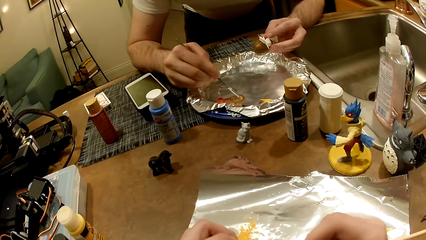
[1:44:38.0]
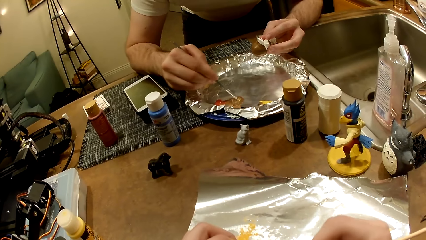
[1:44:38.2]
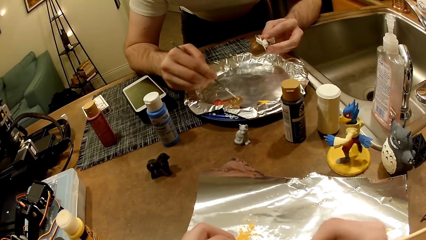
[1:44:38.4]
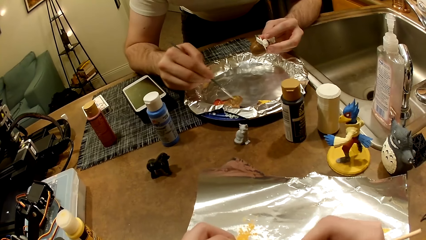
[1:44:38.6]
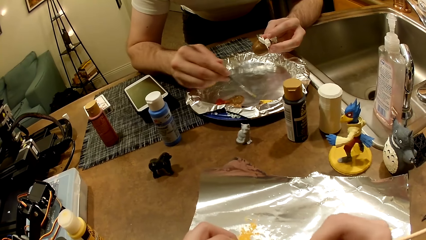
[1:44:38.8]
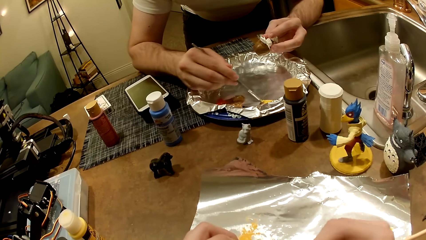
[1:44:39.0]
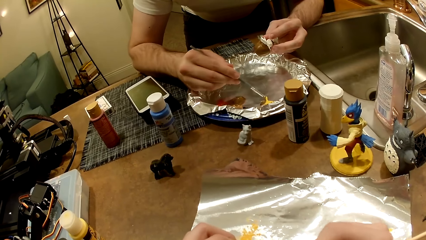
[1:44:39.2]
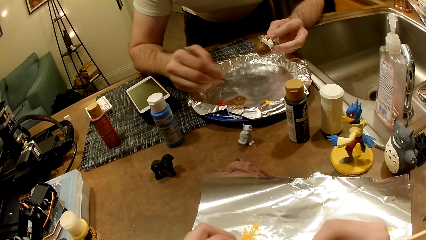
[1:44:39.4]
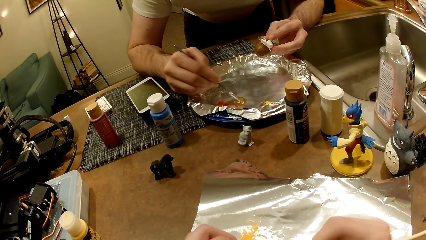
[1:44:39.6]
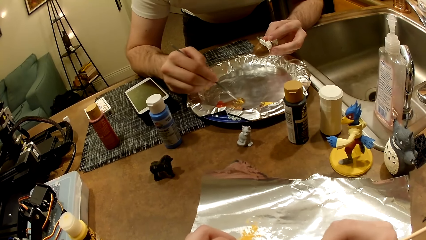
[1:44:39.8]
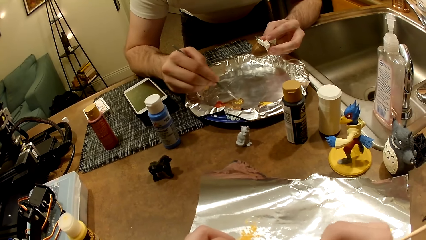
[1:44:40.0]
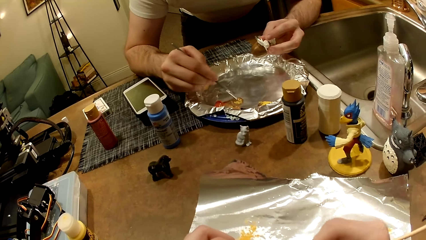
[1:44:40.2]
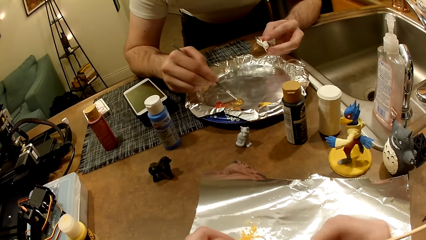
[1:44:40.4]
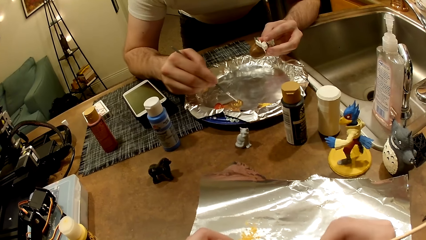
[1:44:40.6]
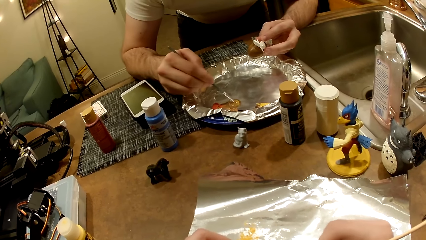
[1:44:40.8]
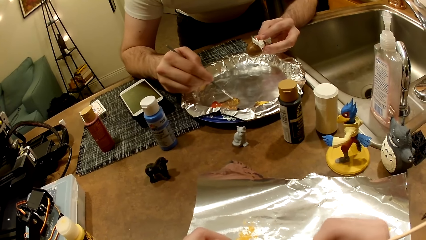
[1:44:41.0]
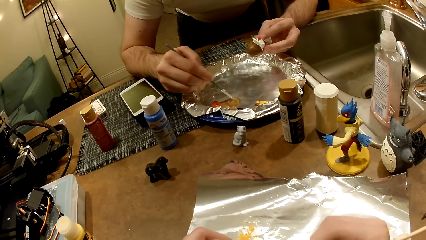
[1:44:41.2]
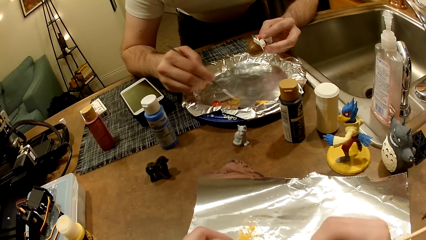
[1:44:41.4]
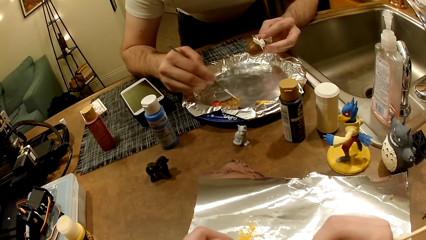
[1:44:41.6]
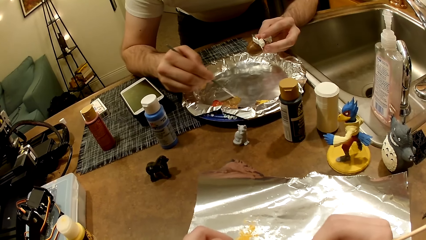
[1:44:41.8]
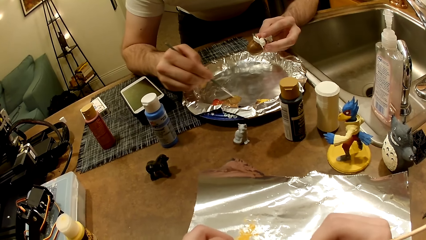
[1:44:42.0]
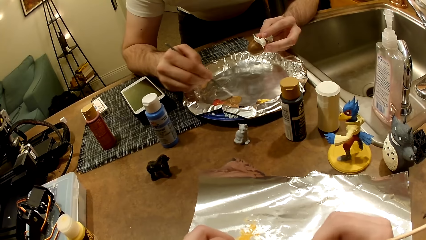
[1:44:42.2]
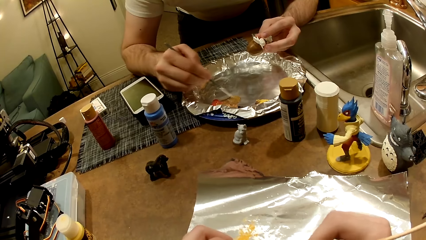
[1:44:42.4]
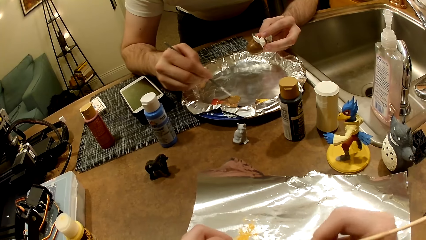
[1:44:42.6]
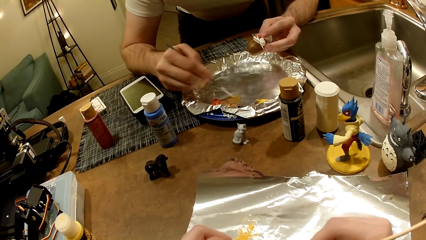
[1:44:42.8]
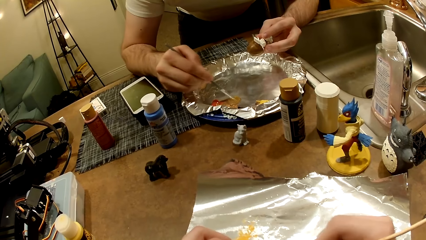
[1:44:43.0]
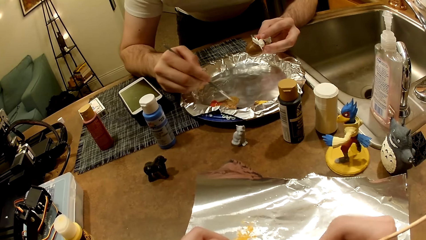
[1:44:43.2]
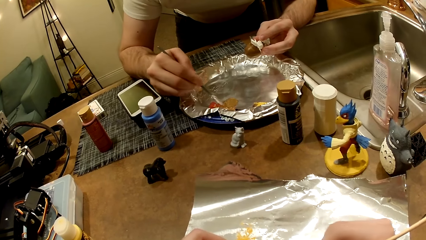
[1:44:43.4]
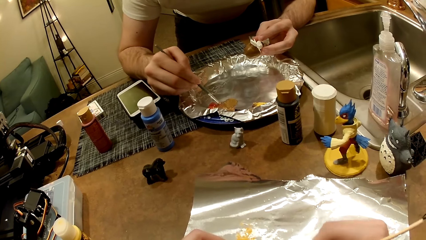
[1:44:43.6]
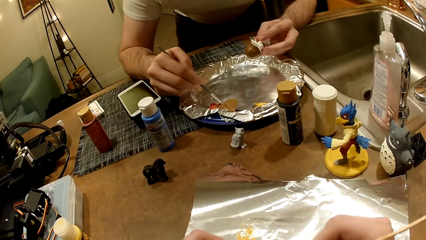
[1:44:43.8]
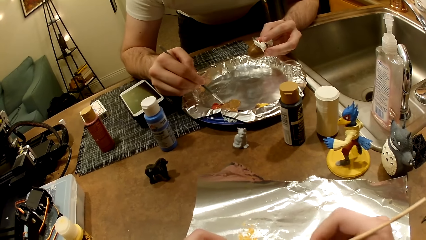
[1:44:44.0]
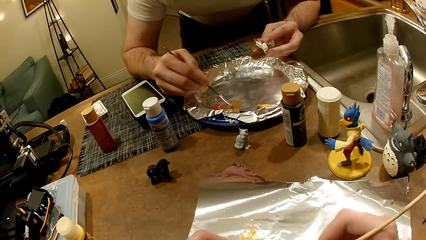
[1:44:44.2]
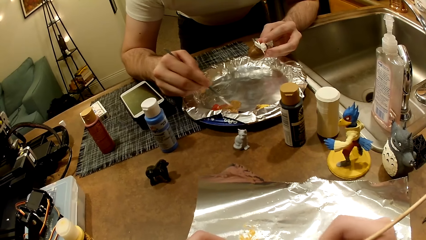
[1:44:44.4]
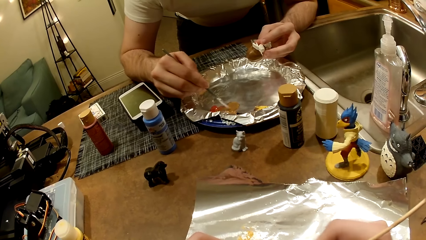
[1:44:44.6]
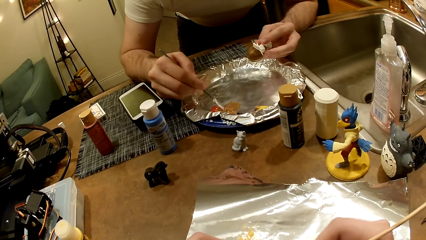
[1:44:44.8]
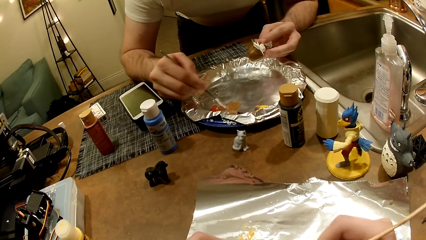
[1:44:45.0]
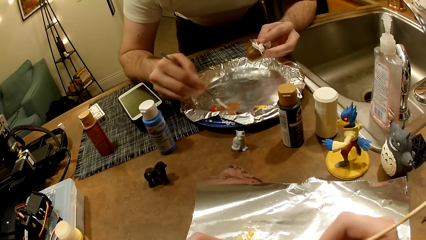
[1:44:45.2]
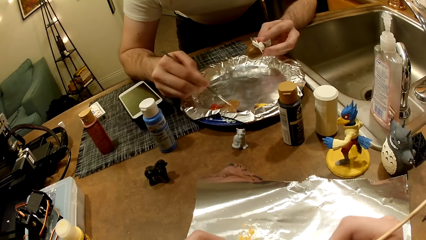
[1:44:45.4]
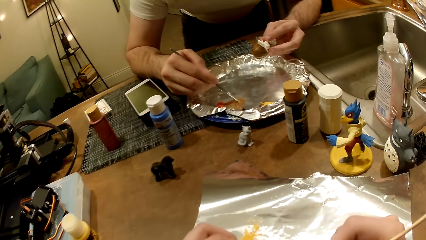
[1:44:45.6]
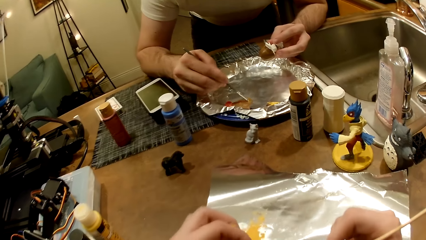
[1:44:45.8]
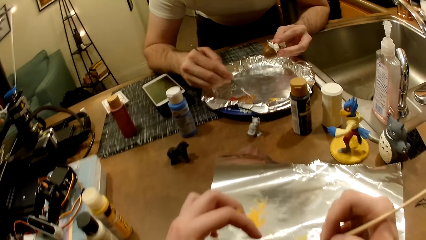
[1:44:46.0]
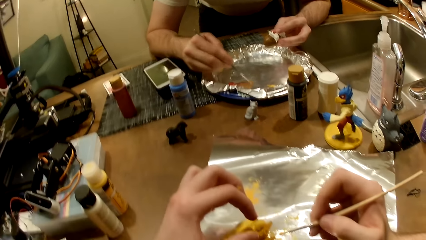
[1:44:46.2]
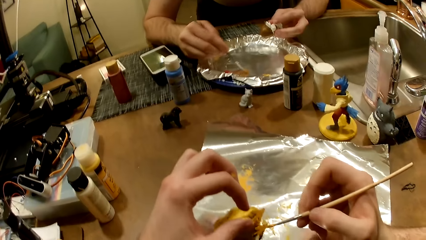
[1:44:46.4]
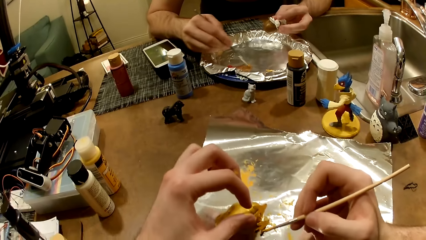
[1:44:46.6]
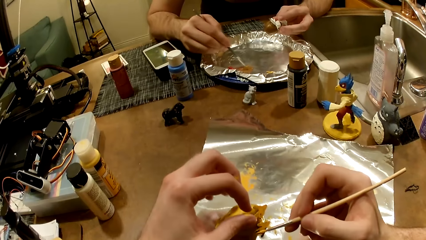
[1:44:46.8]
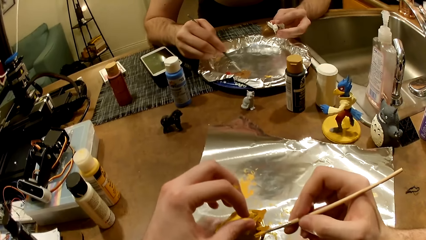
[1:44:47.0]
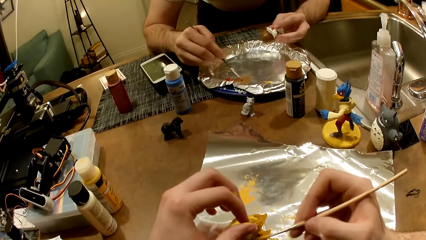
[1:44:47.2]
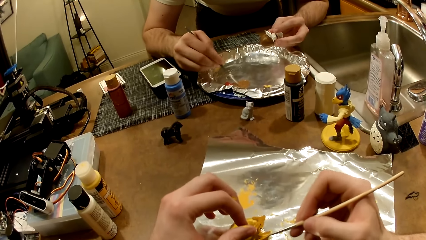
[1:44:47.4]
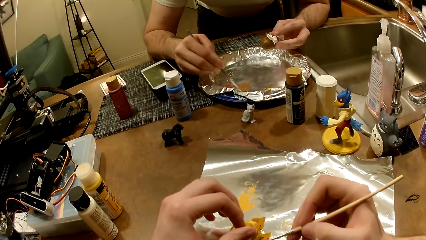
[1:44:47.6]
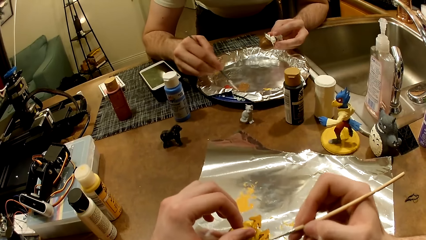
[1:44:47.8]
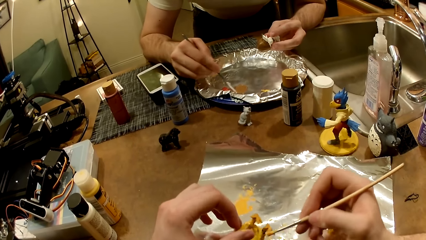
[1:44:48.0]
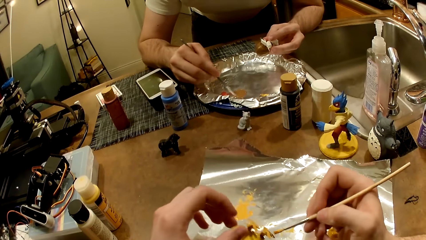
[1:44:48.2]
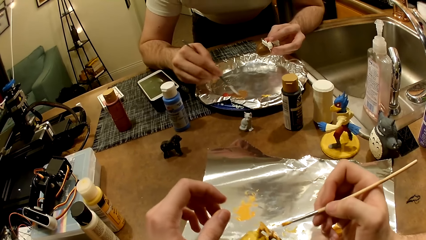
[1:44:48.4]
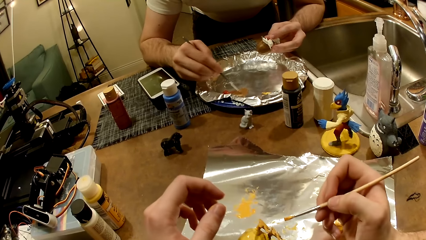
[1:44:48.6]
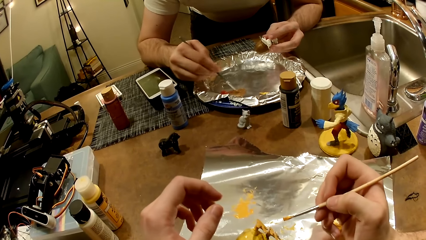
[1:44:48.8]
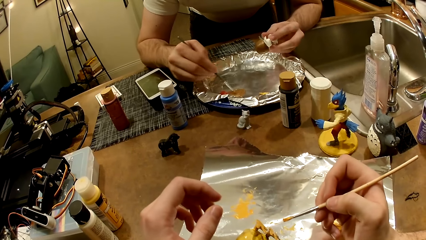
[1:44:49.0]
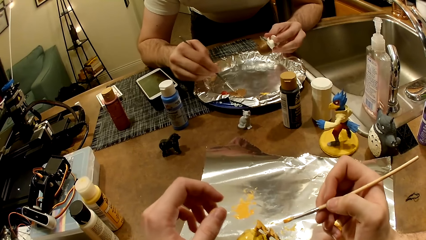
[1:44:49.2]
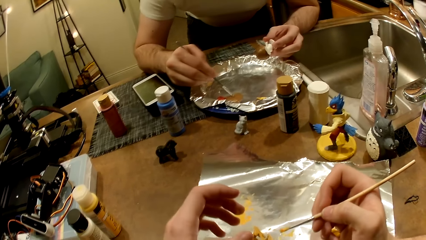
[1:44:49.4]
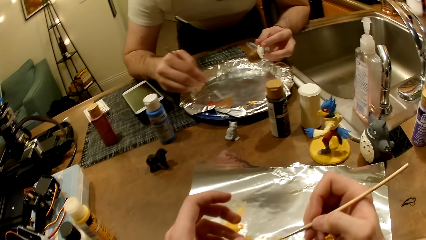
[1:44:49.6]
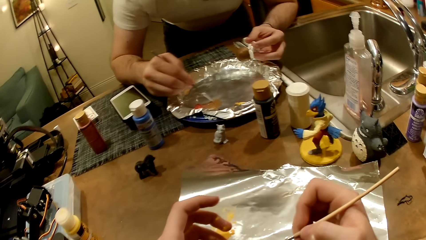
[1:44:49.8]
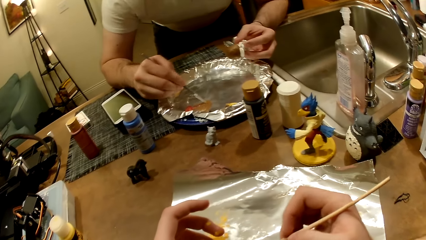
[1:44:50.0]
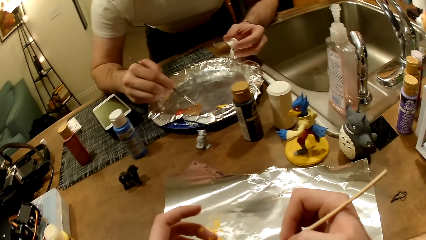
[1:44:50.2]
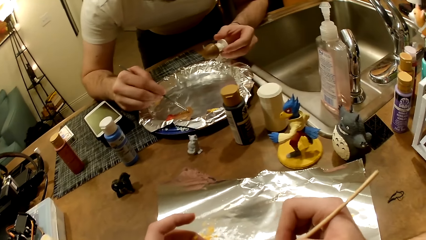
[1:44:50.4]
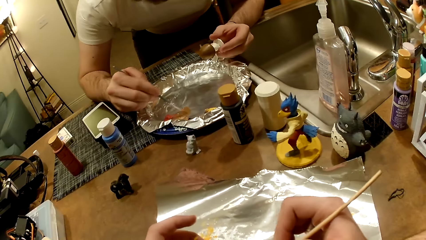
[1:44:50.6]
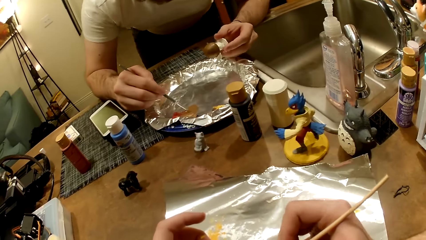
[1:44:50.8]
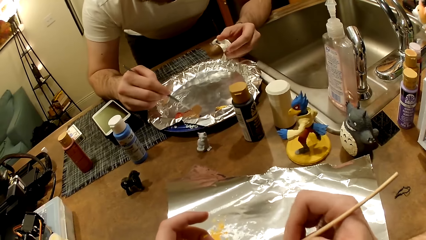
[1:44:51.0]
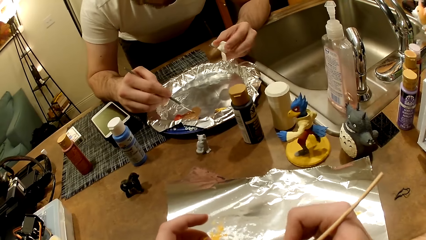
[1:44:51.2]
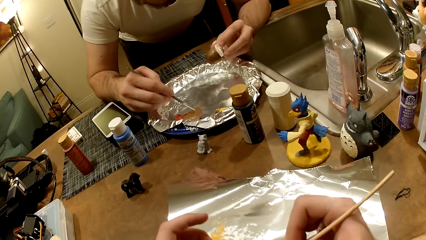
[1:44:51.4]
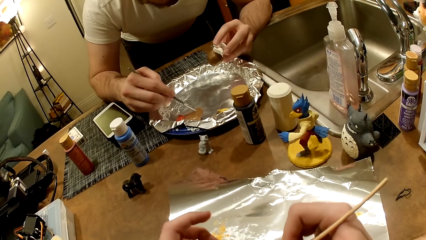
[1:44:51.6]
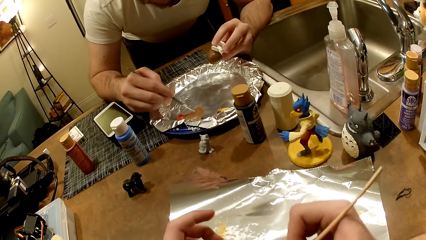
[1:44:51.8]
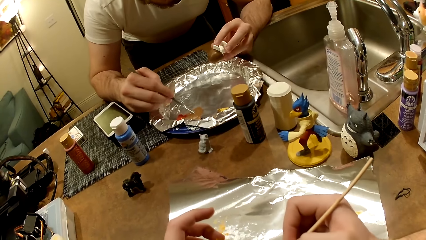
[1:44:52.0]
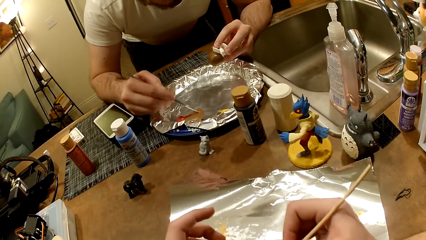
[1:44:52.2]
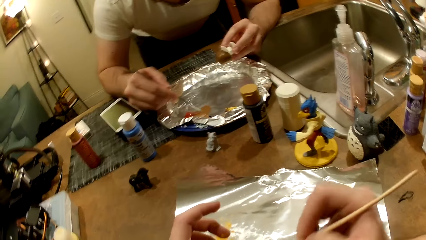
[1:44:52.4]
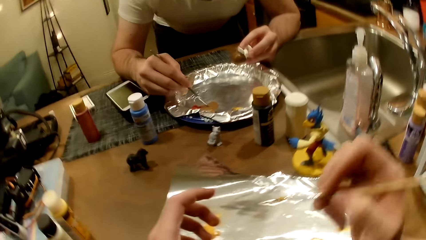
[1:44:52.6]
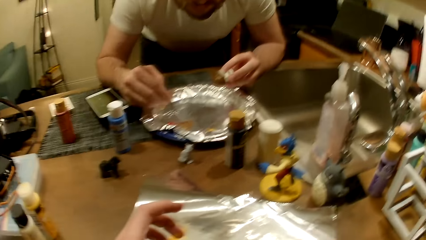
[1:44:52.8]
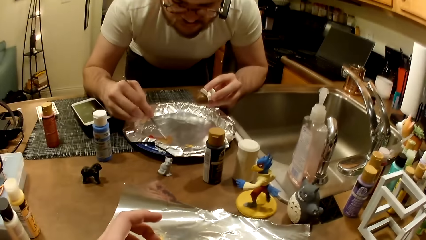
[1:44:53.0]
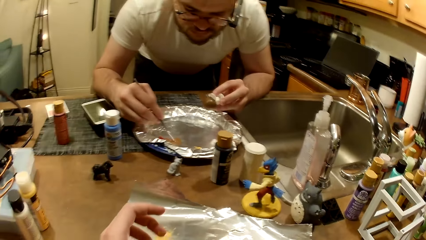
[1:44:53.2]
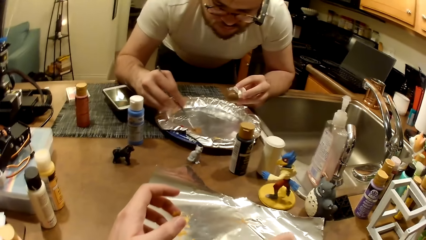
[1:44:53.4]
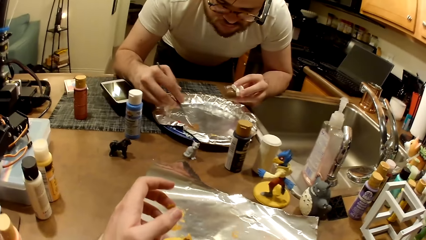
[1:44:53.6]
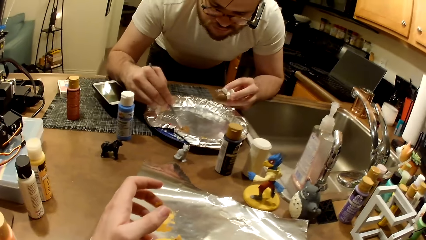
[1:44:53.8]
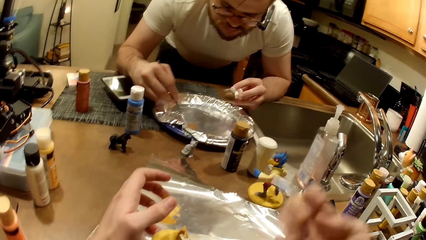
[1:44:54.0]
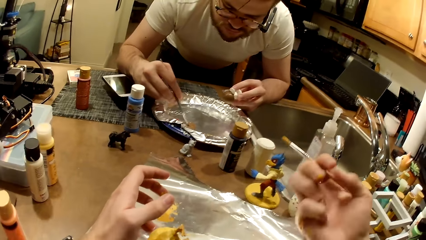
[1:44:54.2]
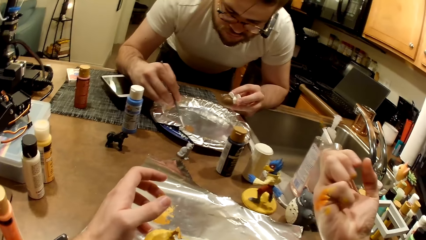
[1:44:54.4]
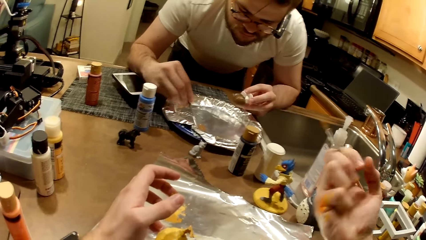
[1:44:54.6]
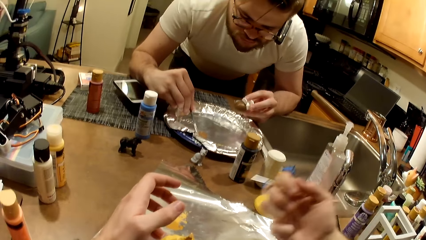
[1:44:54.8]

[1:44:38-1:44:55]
The camera wearer paints the sculpture.
